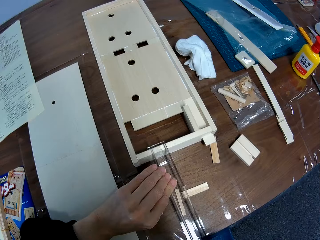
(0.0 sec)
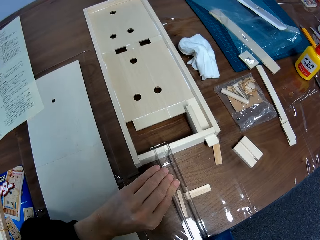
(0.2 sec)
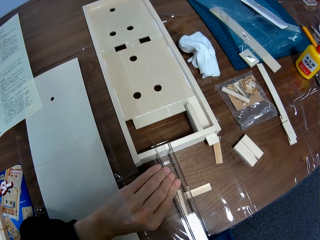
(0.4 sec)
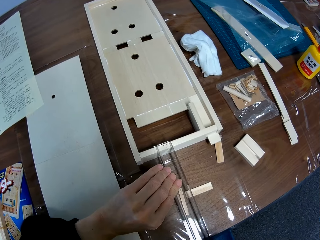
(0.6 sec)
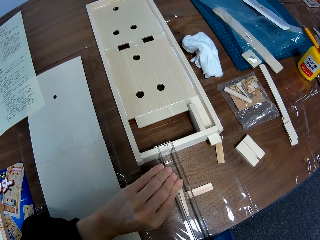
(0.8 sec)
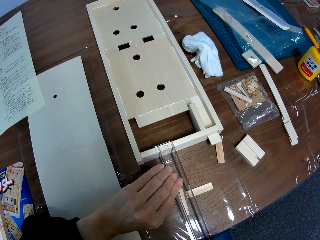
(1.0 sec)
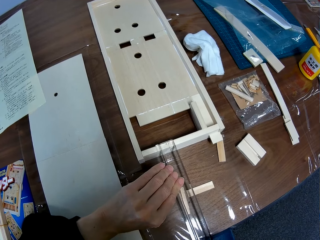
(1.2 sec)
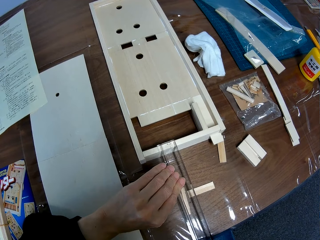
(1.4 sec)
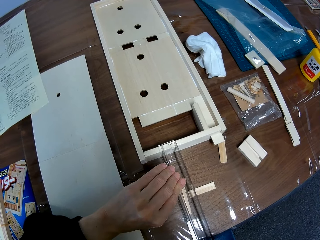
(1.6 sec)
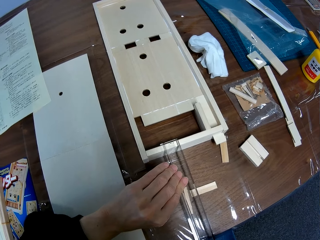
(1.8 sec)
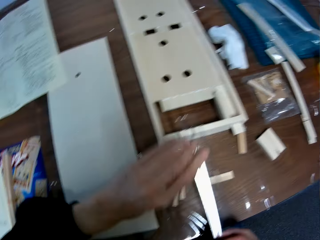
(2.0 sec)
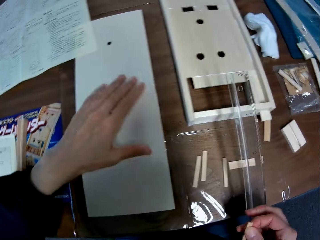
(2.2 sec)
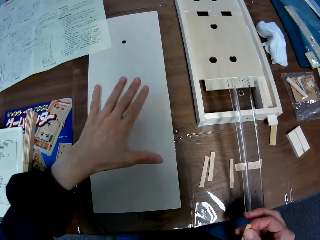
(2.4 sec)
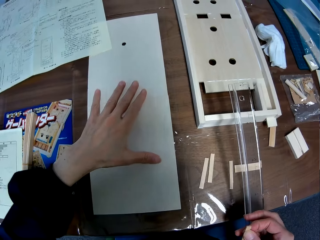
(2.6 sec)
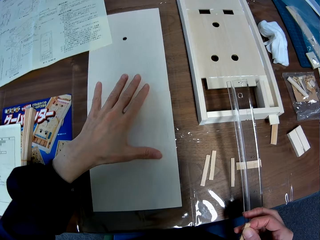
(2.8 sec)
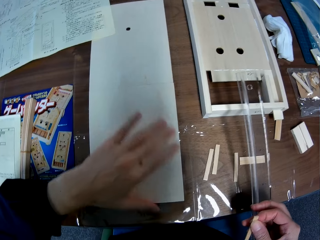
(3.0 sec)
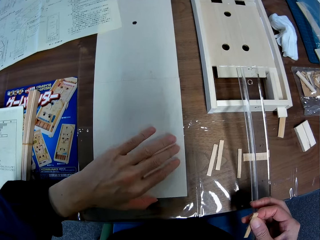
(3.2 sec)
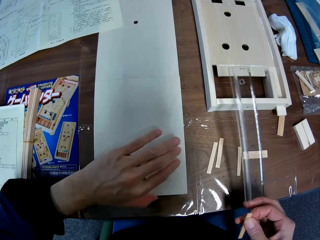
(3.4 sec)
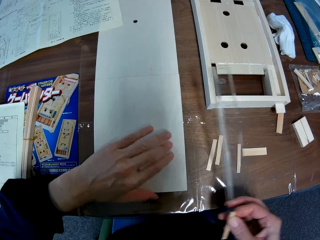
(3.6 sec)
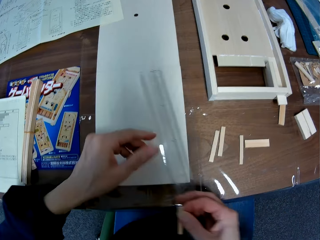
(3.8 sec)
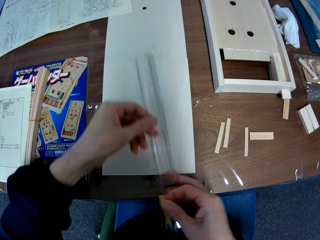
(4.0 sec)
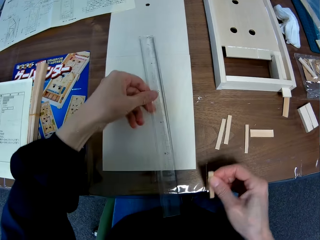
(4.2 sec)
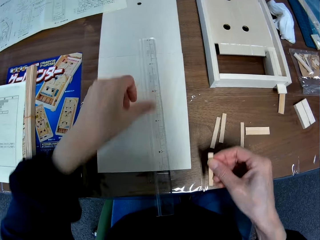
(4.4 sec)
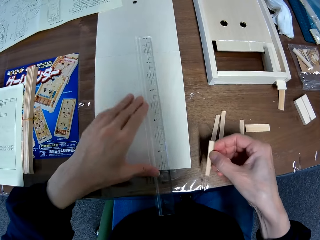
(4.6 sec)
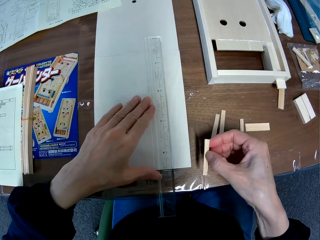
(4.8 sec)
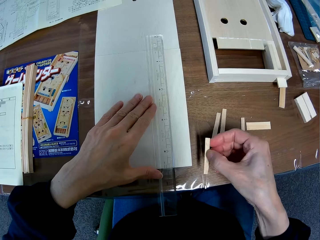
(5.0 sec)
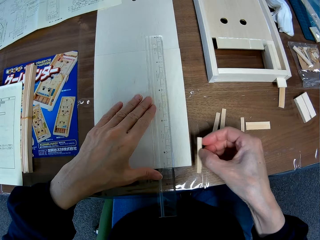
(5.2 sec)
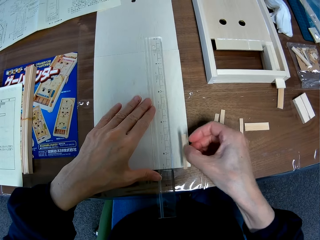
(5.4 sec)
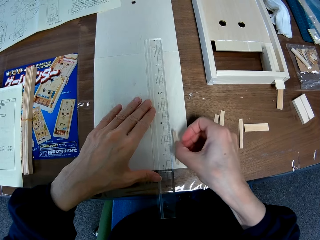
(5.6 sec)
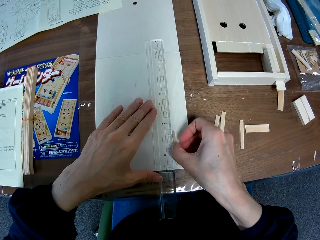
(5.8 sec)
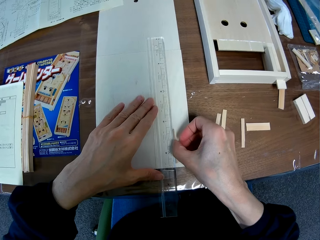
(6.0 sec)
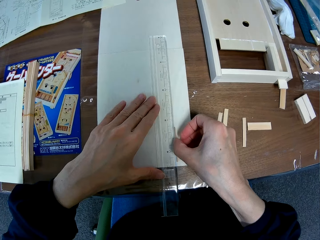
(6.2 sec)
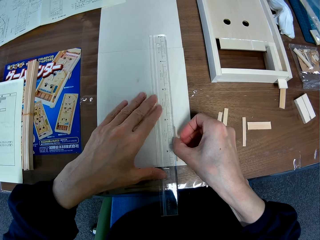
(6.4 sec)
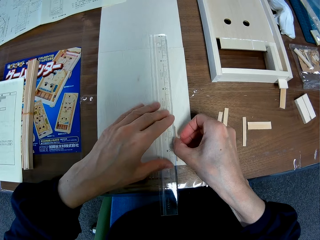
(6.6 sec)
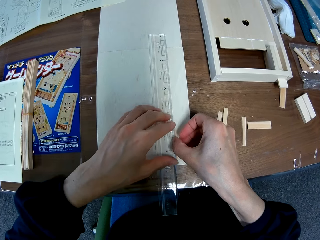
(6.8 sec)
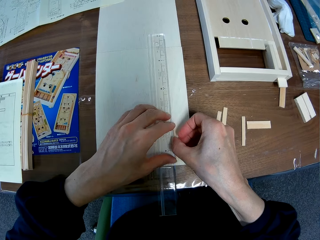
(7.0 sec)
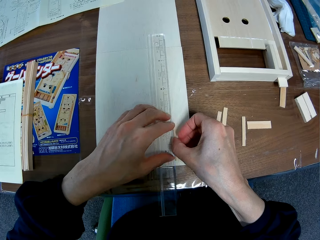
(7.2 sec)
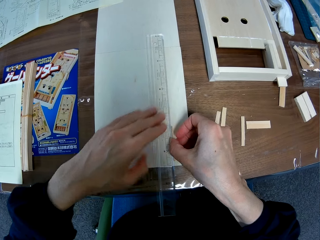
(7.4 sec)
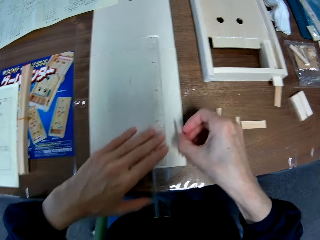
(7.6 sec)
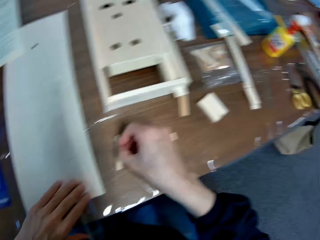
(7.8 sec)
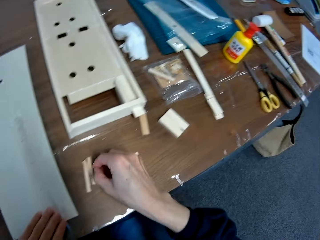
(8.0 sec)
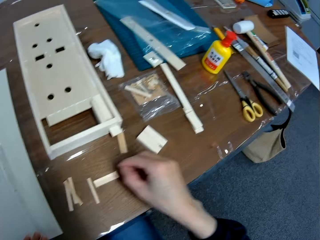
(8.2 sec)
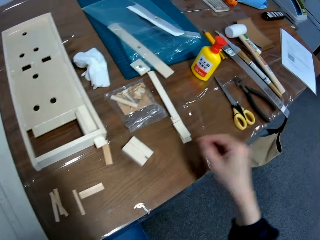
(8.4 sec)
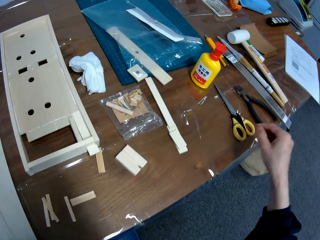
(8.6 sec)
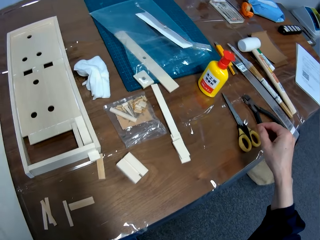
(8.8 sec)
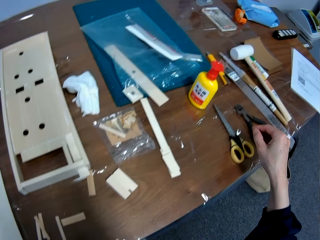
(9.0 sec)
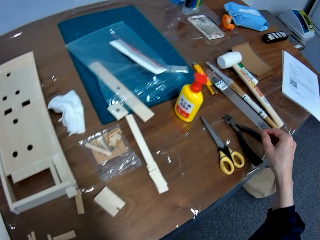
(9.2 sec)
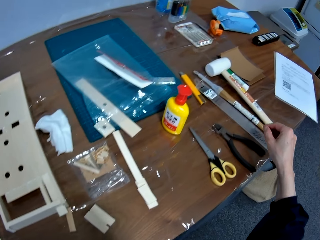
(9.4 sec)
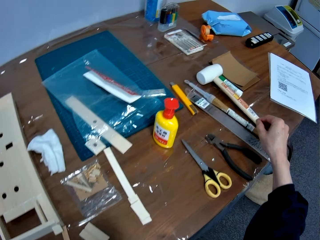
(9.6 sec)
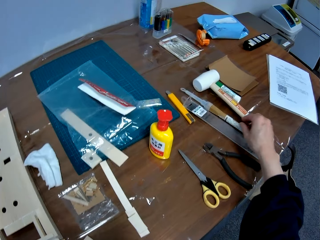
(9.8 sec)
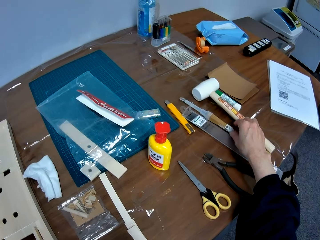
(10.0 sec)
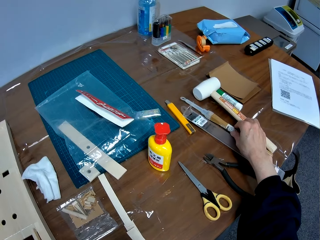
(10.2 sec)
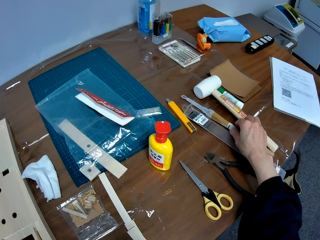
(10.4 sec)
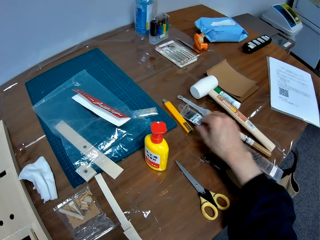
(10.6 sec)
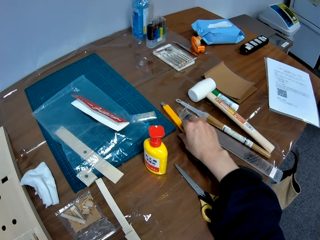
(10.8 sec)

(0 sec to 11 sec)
The camera wearer holds the ruler on the wooden craft. He measures the wooden craft against the table with the ruler. He moves the hands from the wooden craft. He places his hand on a plain piece of wood on the table. He holds the wooden piece. He places the ruler on the plain piece of wood. He places a smaller piece of wood on the plain piece of wood. He holds the wooden craft on the wooden piece. He drops the small piece of wood on the table. He moves the hand around the table.

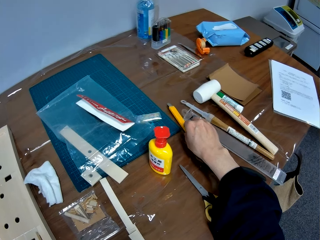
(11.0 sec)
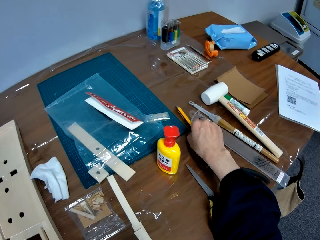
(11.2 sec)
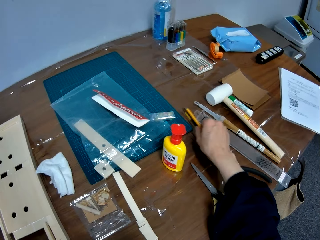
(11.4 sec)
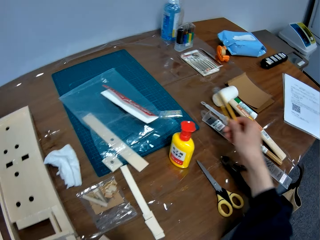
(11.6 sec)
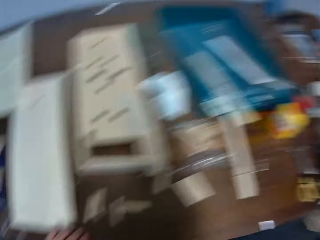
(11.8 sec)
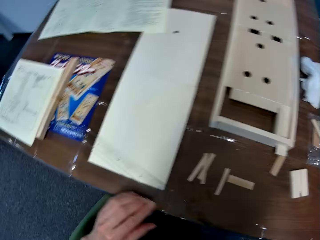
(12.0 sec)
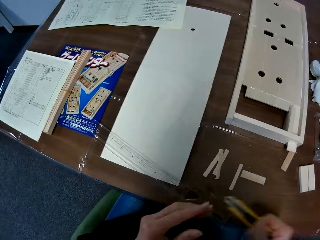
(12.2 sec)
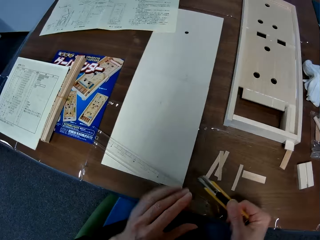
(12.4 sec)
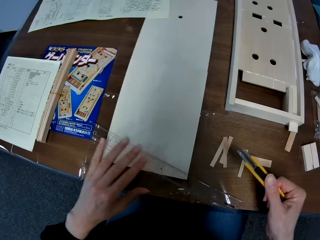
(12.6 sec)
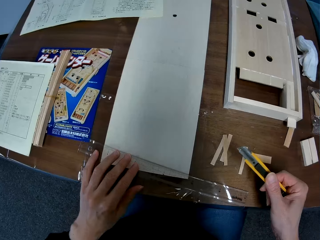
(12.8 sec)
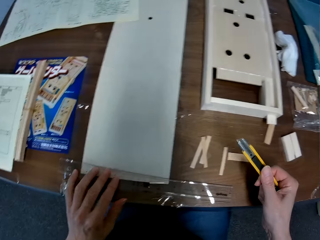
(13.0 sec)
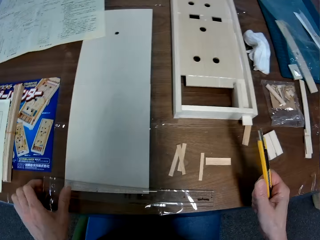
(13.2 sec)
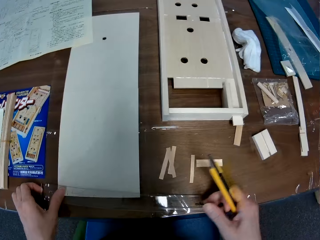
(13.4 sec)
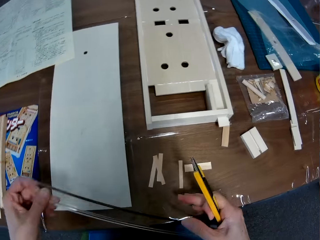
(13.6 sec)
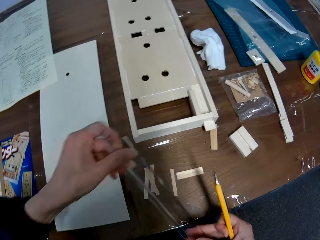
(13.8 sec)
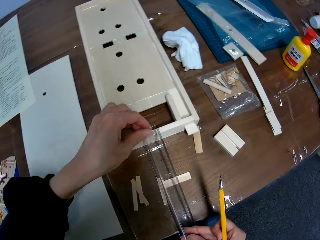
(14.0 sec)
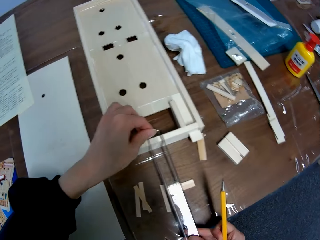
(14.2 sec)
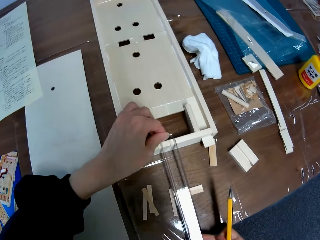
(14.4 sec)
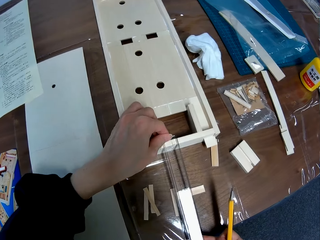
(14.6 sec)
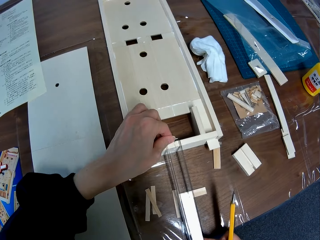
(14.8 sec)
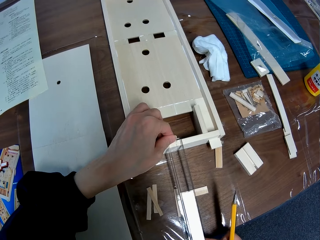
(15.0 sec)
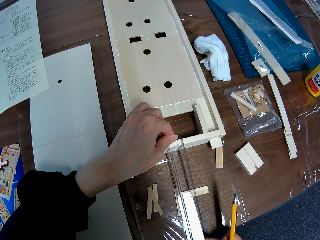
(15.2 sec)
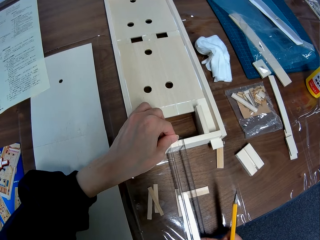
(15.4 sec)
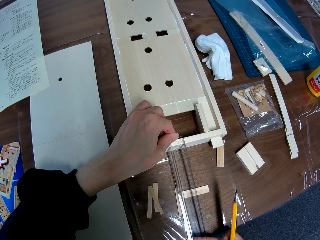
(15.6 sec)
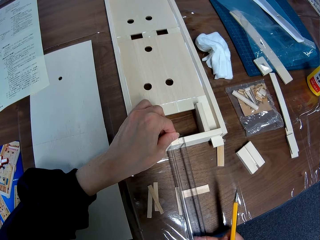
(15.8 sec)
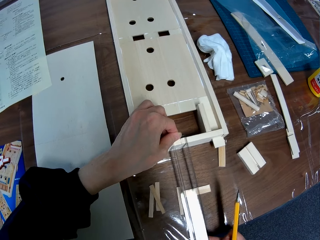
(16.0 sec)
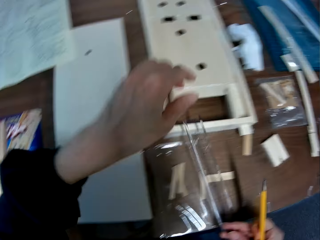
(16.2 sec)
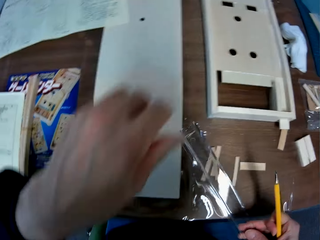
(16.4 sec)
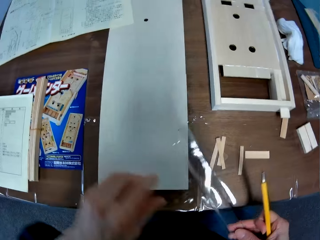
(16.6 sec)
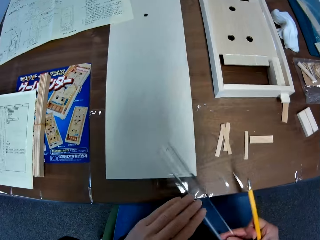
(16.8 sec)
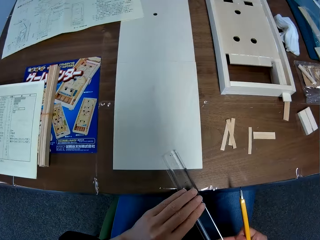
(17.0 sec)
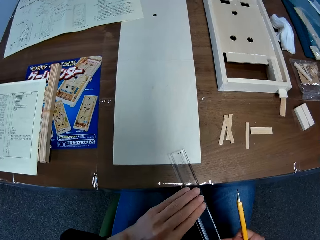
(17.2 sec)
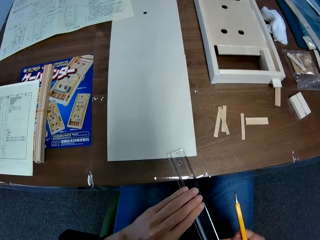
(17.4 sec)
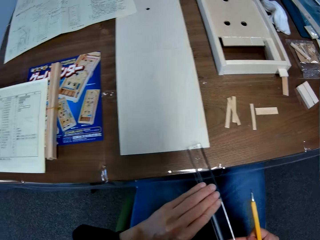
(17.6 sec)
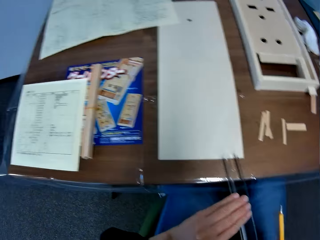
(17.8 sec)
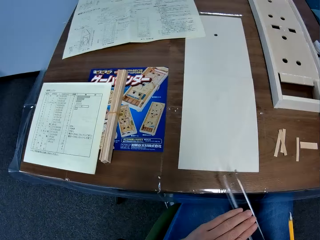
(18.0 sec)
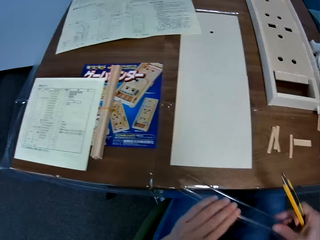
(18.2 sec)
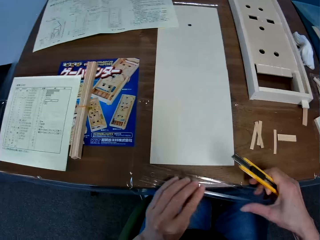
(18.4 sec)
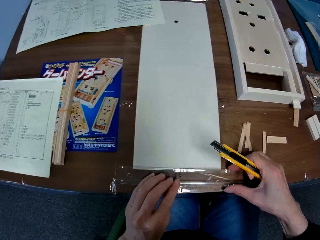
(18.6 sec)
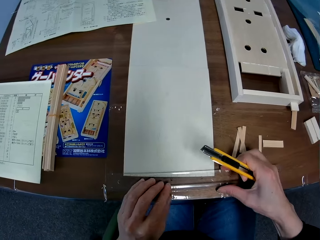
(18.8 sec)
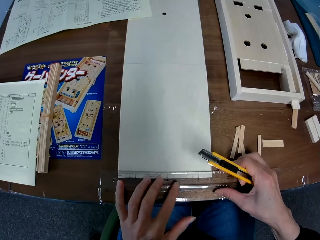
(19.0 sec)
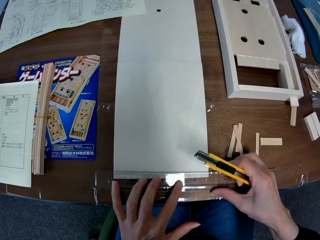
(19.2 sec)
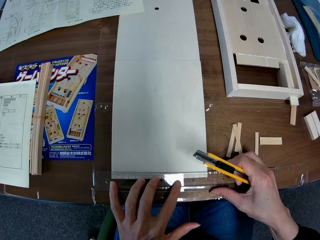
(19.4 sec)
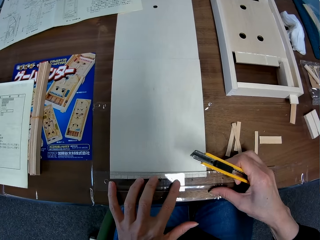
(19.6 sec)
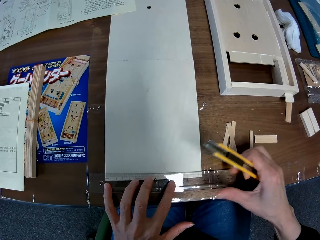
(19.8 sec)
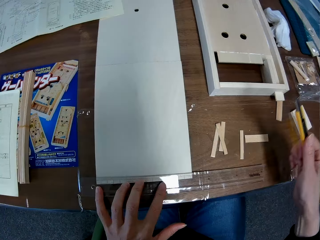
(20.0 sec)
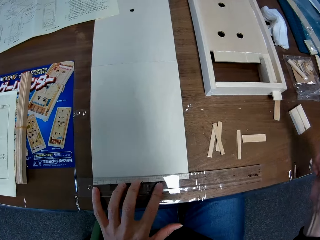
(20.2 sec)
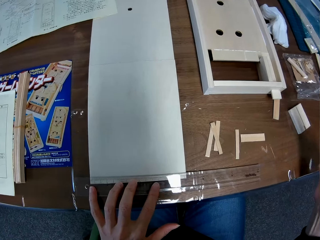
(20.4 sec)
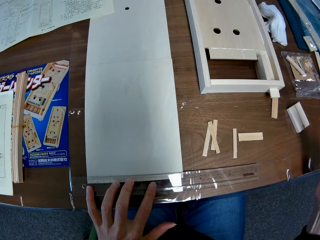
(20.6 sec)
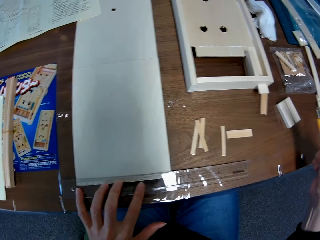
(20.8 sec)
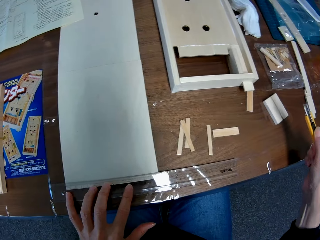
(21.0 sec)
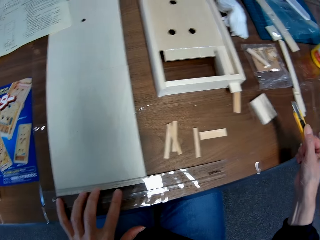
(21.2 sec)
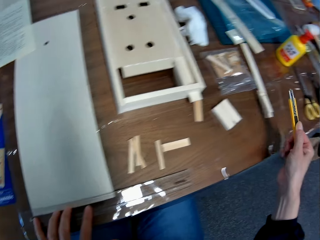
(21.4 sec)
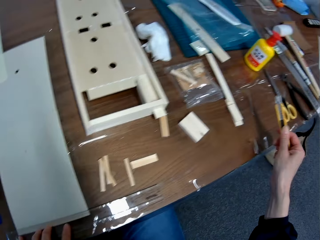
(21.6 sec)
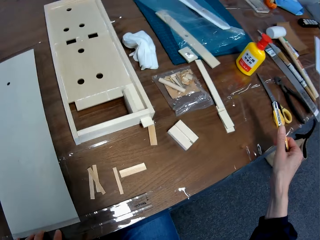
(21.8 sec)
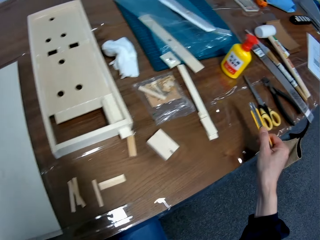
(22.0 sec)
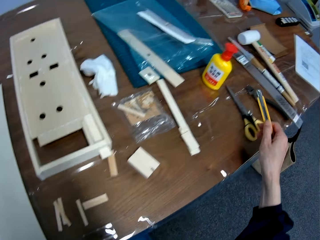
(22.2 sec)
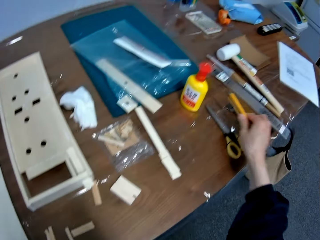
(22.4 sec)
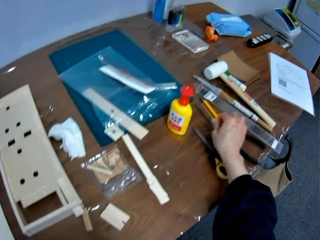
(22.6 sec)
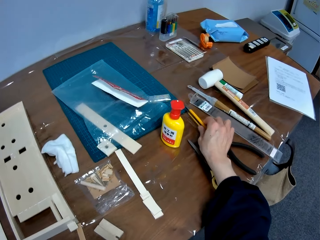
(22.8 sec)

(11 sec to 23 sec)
The camera wearer picks up the craft knife from the table. They move the ruler on the table. They pick up the ruler. They measure the wooden craft against the table with the ruler. They hold the ruler on the wooden craft. They remove the ruler from the wooden craft. They stare at the ruler. They hold the ruler on the wooden piece. They measure the tip of the plain piece of wood. They remove the hand from the ruler. They stare at the wooden pieces on the table.
